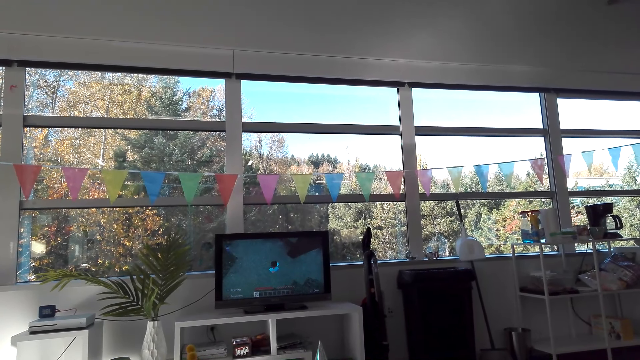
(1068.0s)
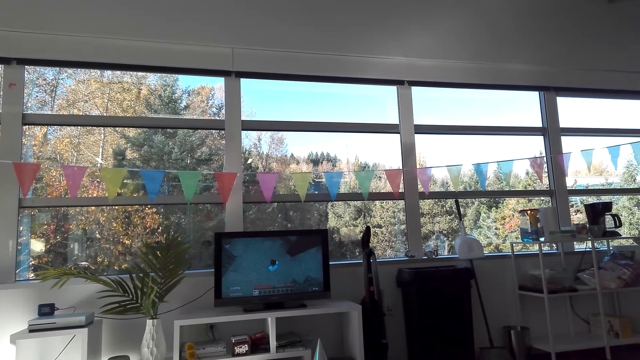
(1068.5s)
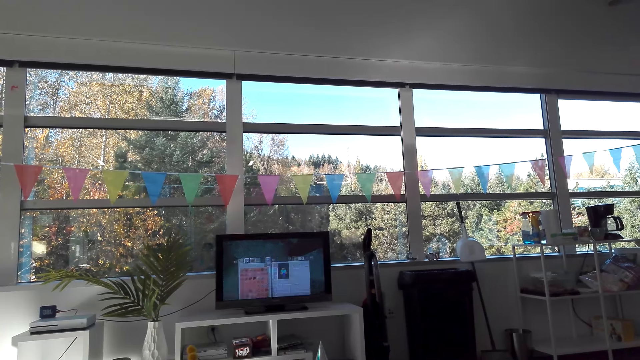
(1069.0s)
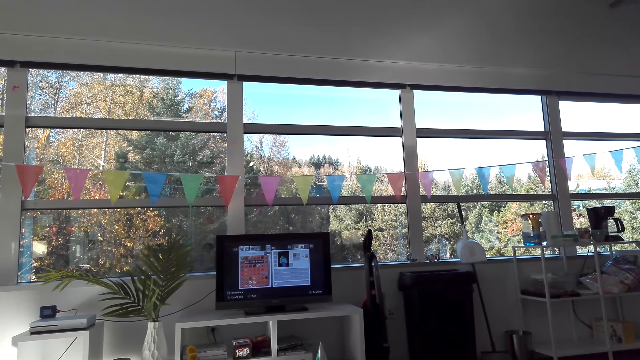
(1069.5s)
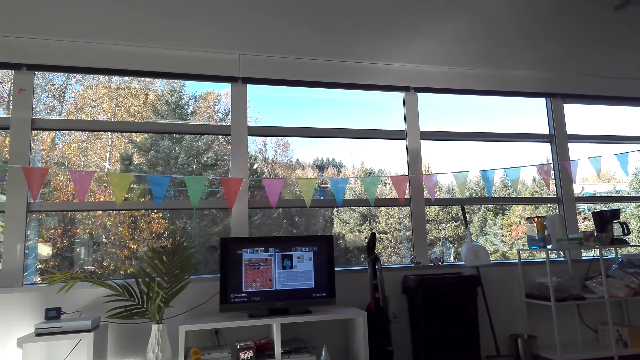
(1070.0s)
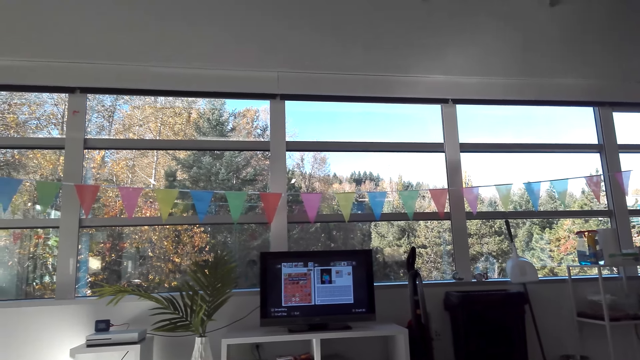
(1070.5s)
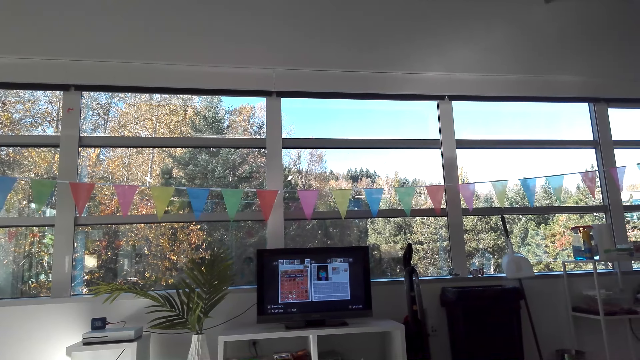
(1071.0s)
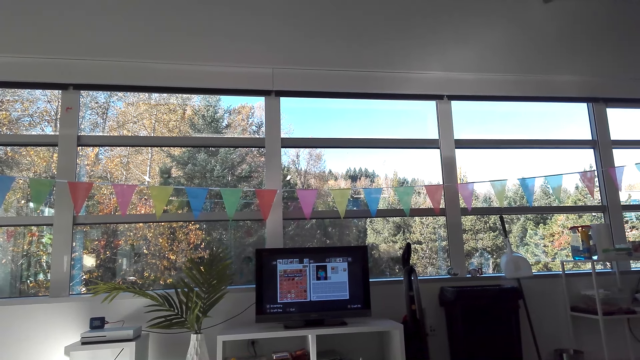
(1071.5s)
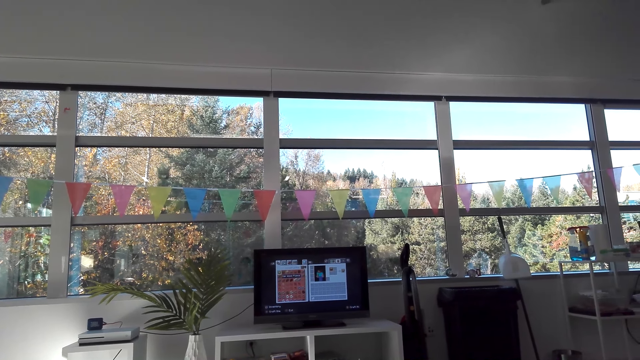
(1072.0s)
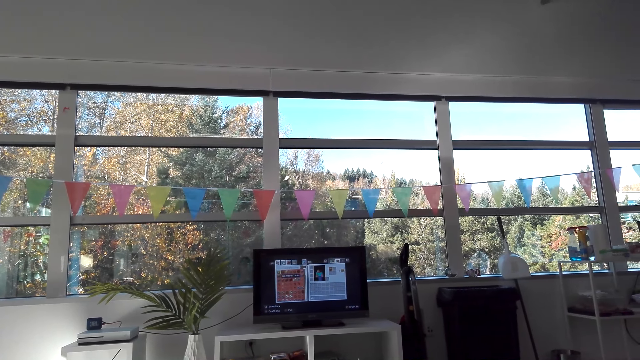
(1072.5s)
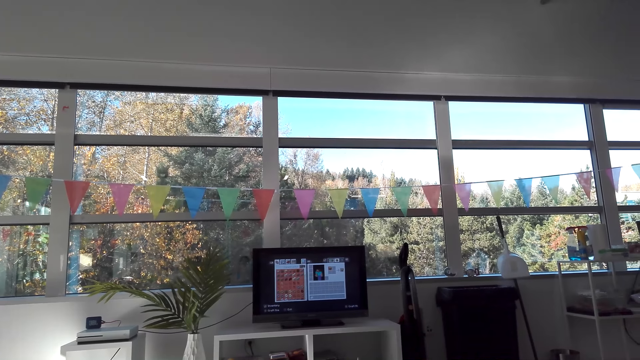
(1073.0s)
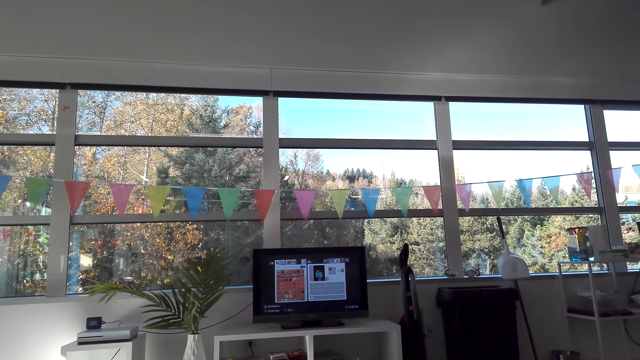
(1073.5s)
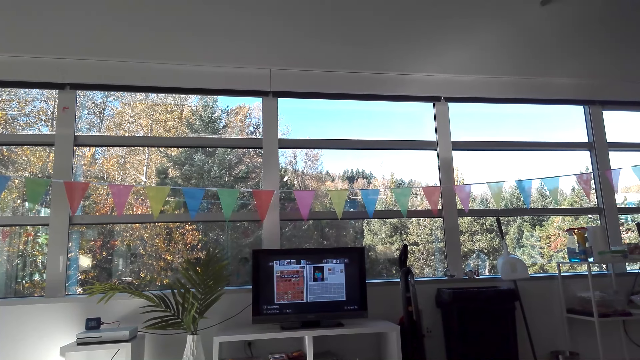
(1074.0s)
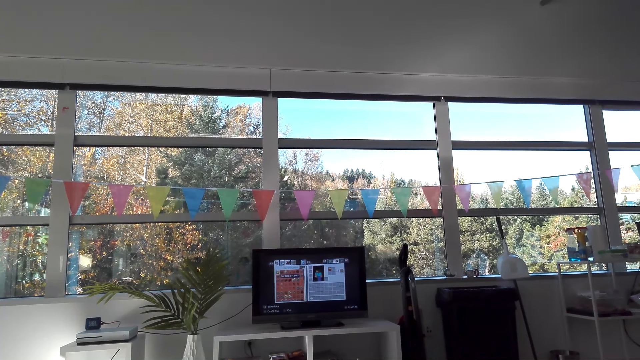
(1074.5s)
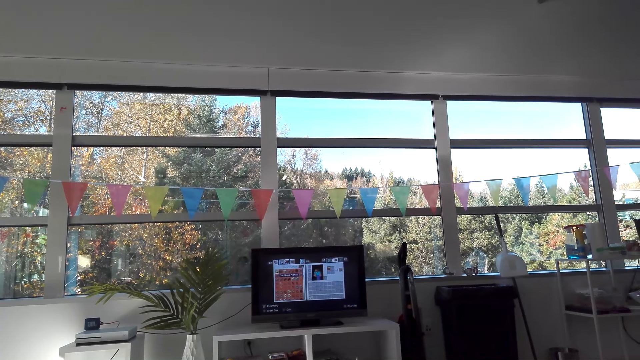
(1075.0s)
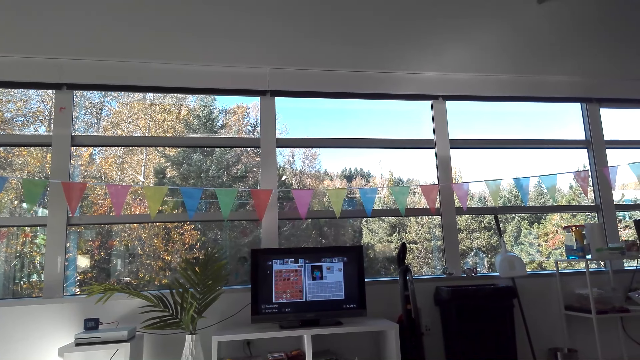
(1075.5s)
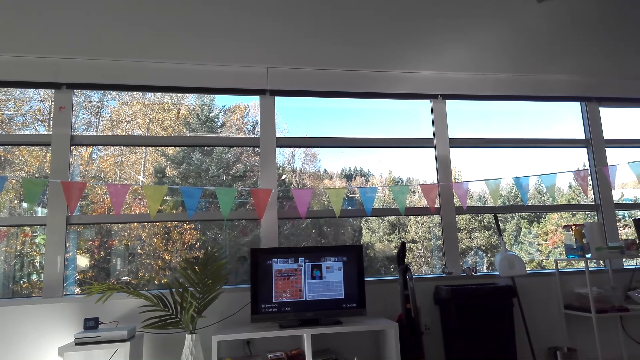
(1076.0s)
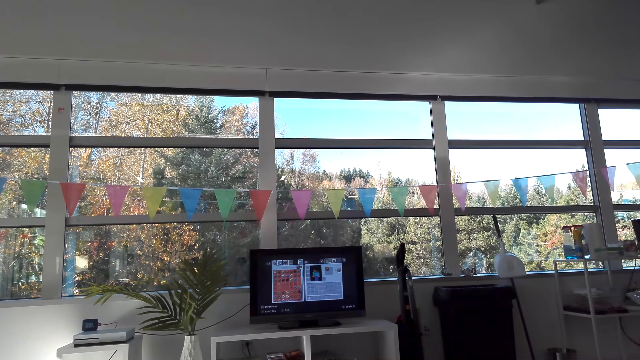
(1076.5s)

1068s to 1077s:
The camera wearer operates the desktop on the table.

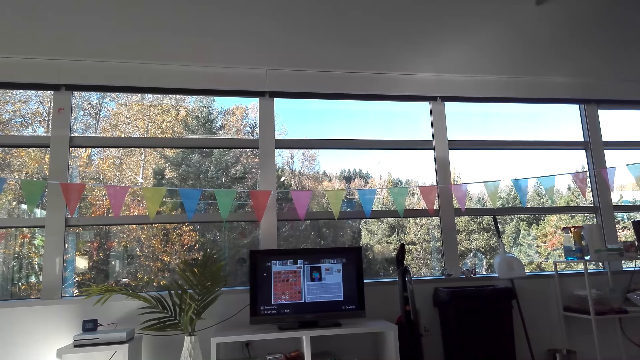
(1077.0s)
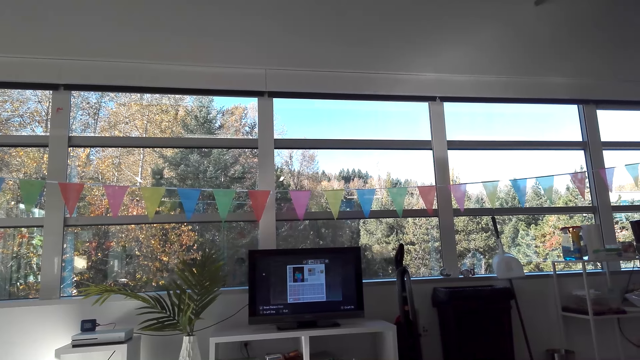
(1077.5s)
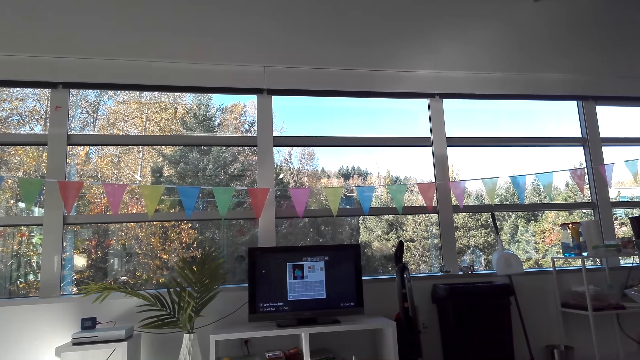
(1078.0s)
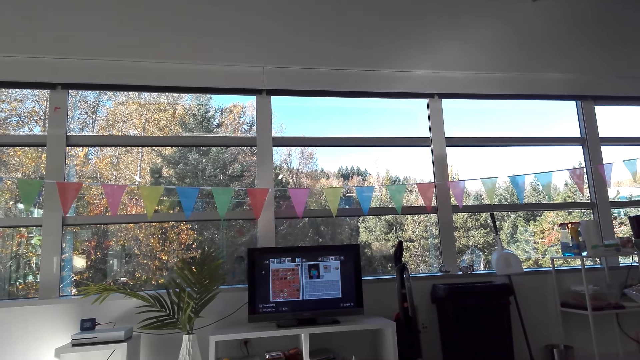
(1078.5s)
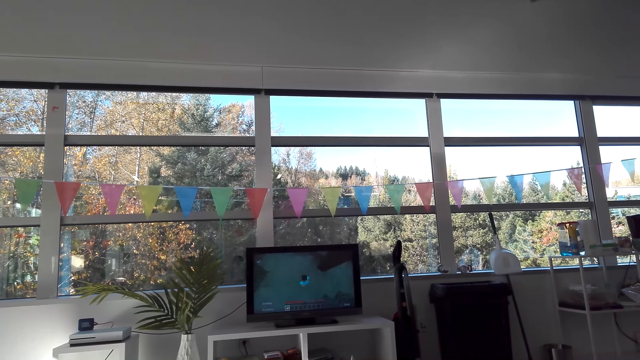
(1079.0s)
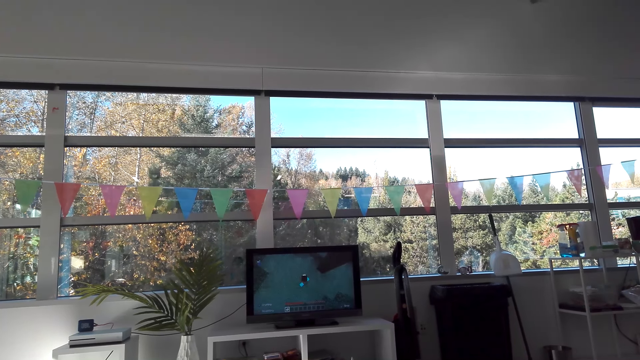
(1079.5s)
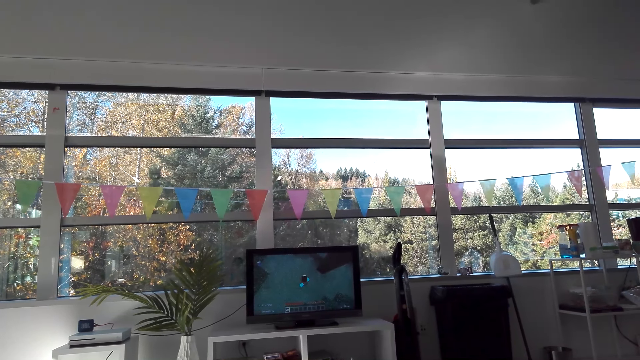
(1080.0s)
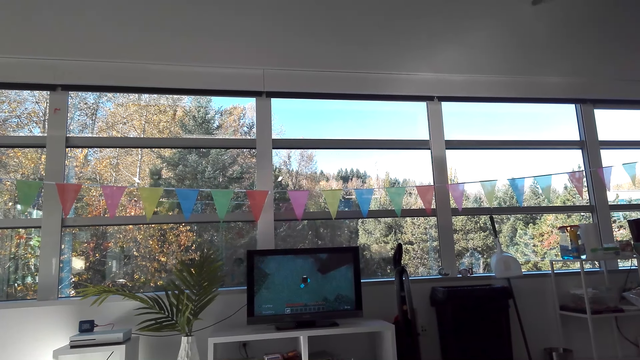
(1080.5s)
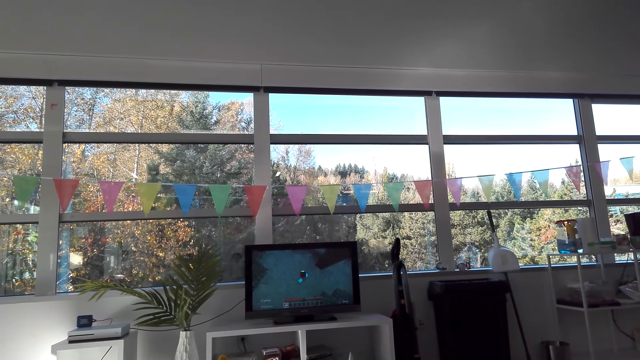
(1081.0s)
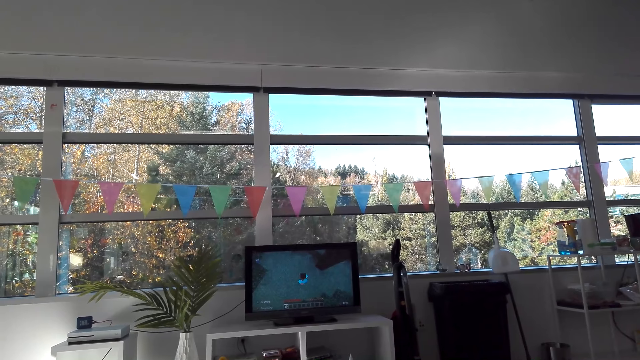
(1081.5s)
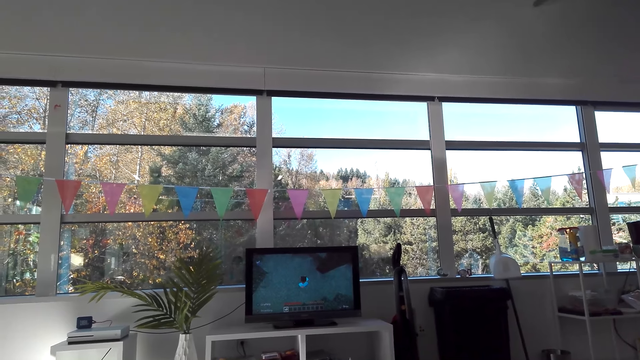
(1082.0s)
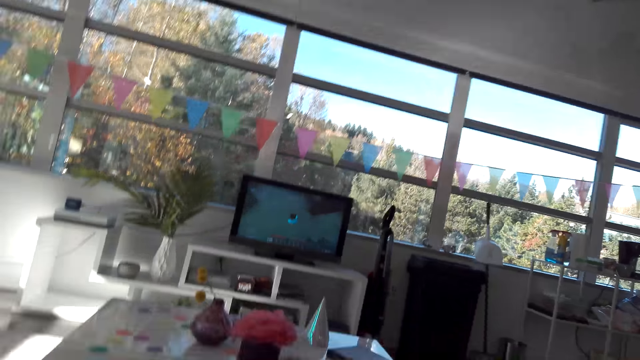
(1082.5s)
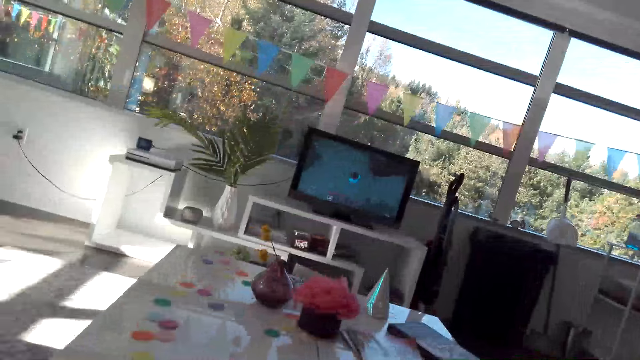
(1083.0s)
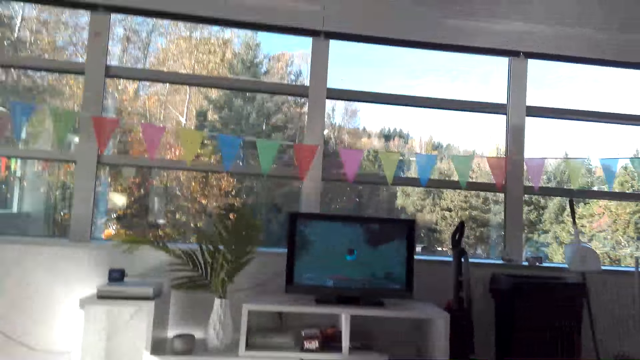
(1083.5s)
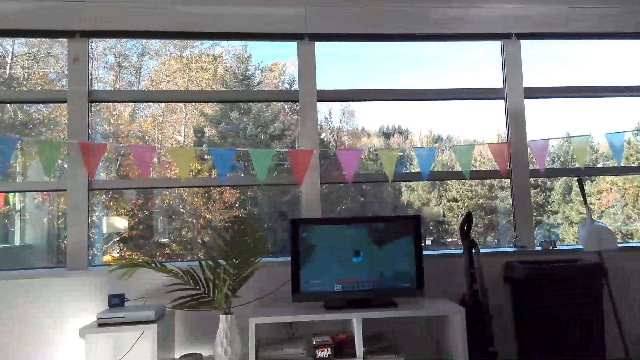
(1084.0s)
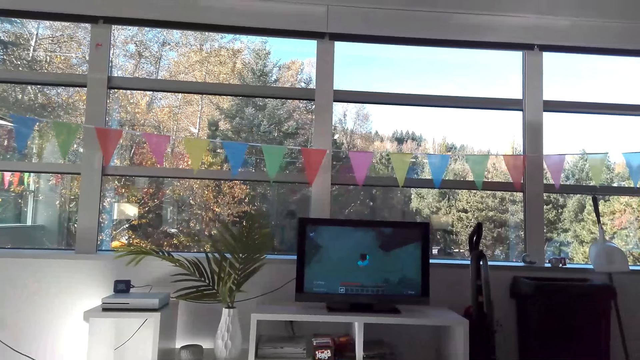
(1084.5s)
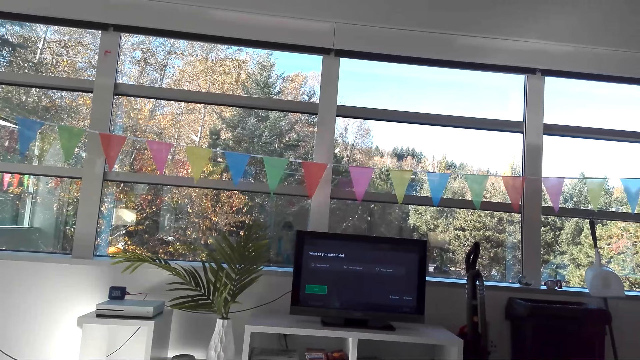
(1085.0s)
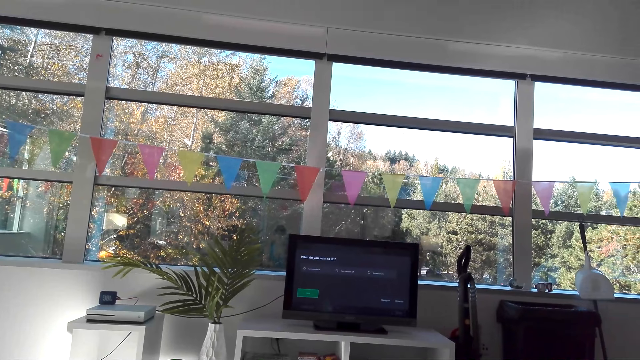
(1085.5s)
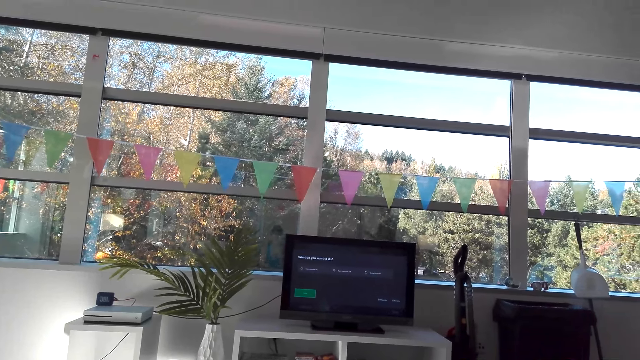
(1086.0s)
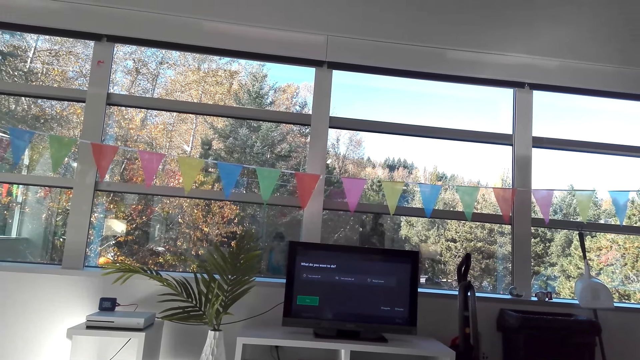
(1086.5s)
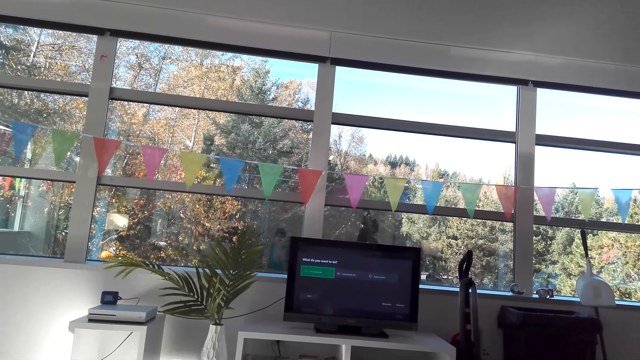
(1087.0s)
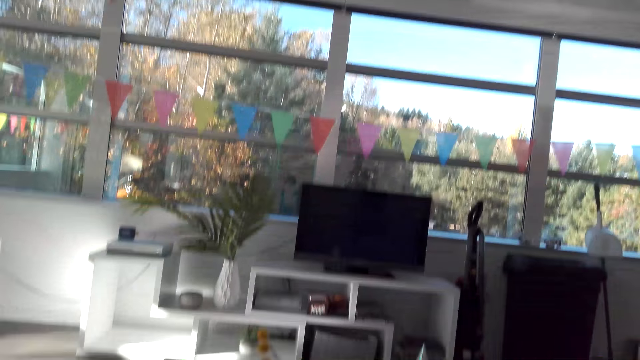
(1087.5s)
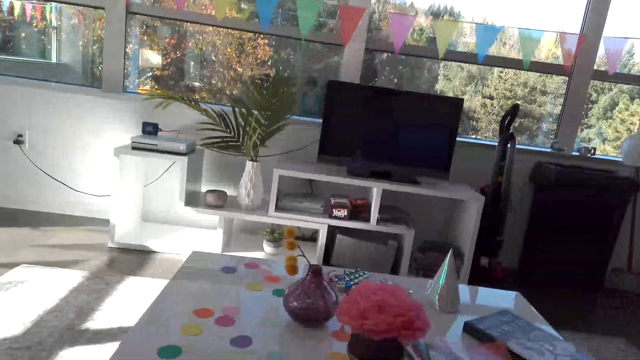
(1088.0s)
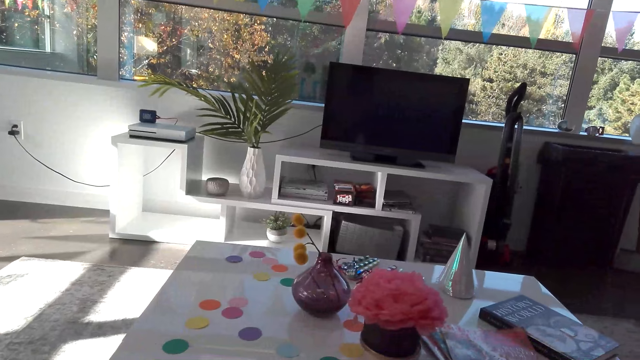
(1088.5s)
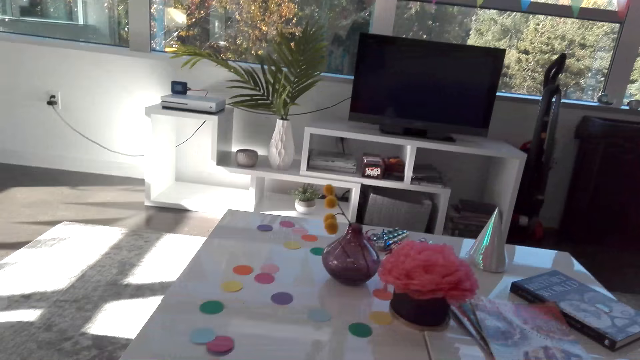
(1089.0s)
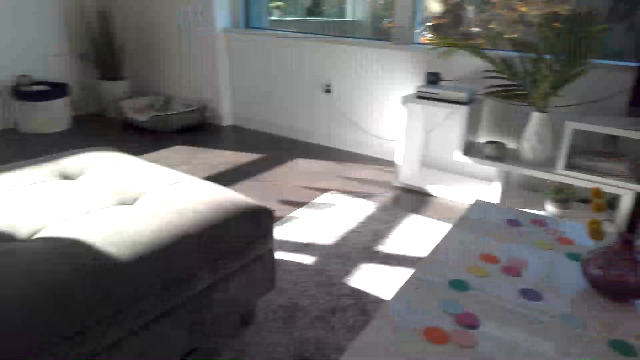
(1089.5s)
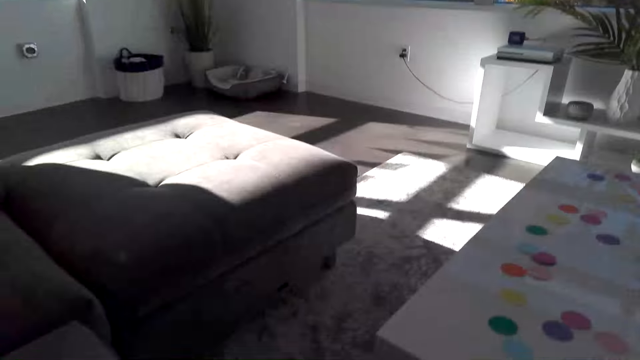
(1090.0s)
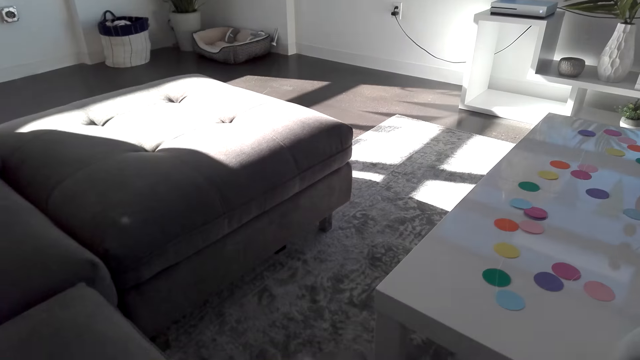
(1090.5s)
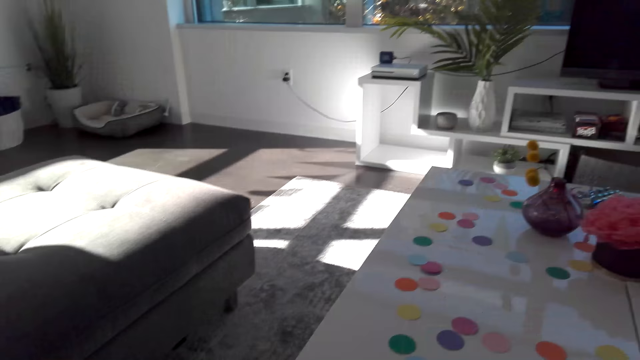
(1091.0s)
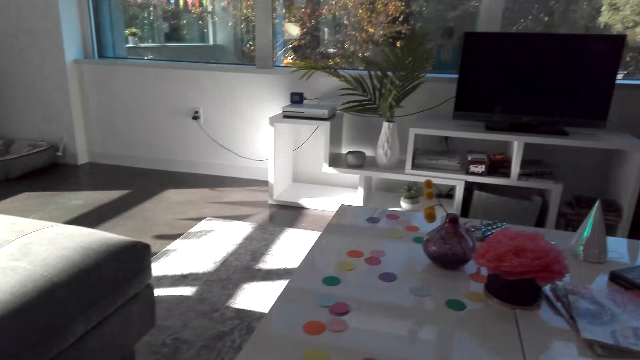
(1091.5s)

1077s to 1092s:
The camera wearer plays the game in the desktop on the table. They operate the desktop on the table. They look around.
